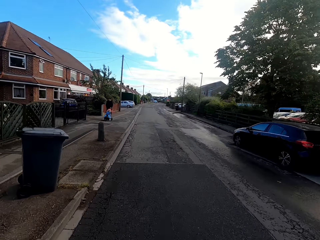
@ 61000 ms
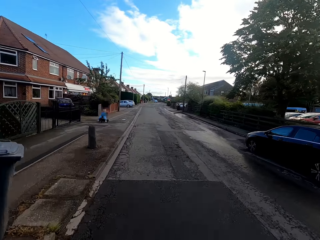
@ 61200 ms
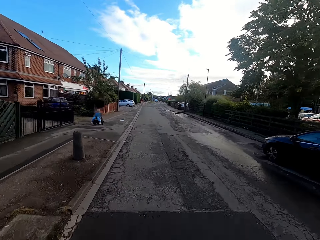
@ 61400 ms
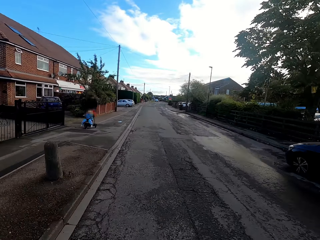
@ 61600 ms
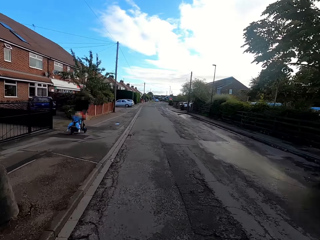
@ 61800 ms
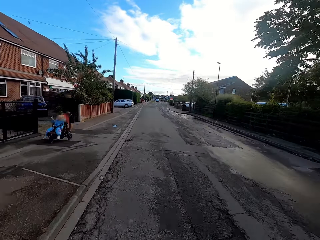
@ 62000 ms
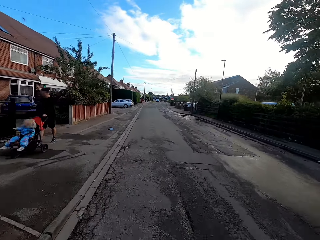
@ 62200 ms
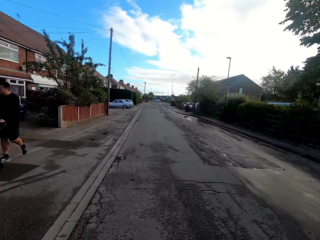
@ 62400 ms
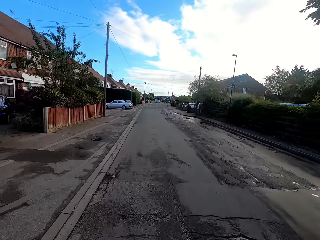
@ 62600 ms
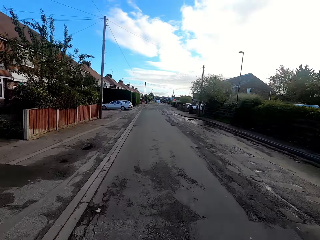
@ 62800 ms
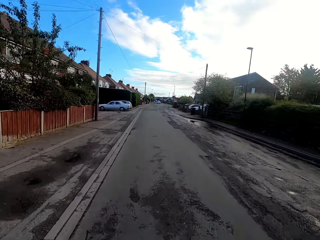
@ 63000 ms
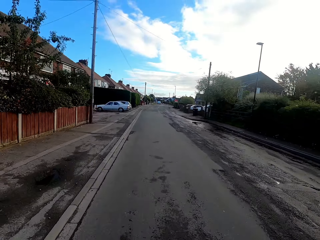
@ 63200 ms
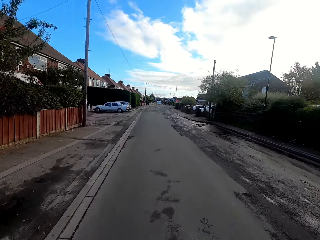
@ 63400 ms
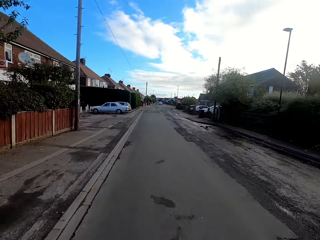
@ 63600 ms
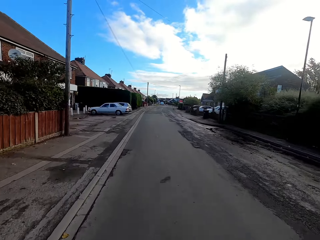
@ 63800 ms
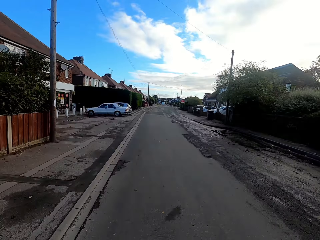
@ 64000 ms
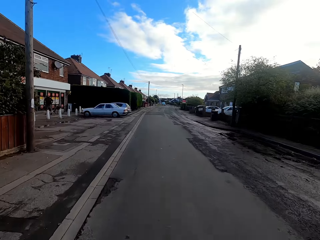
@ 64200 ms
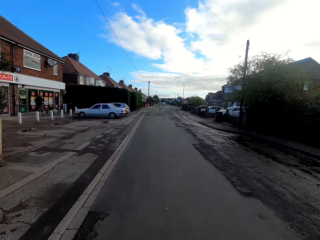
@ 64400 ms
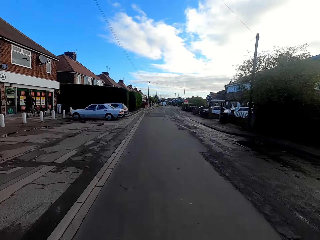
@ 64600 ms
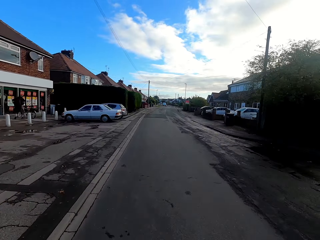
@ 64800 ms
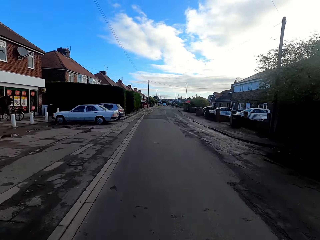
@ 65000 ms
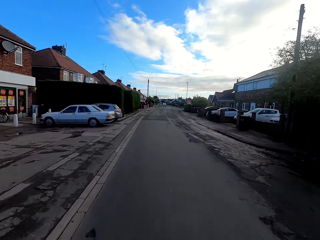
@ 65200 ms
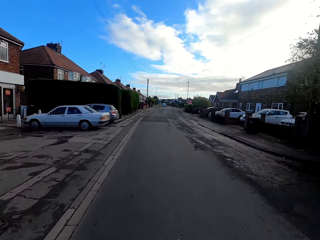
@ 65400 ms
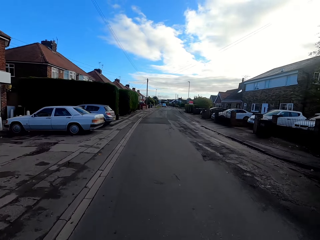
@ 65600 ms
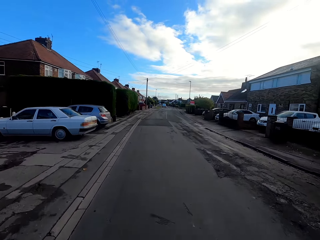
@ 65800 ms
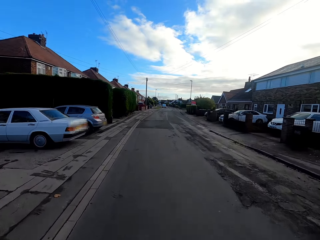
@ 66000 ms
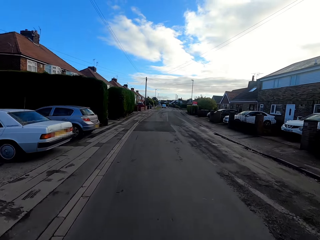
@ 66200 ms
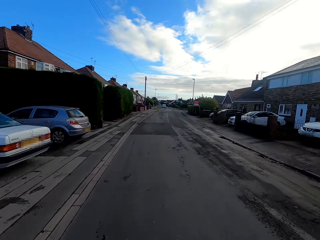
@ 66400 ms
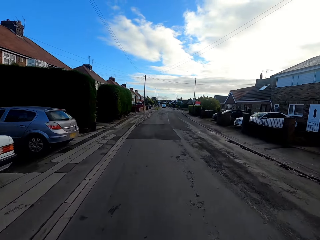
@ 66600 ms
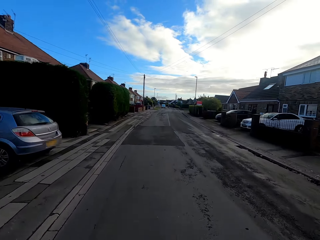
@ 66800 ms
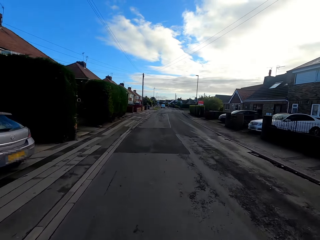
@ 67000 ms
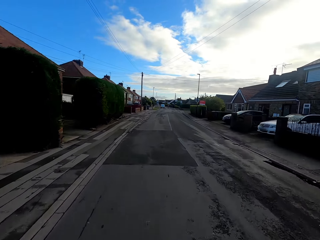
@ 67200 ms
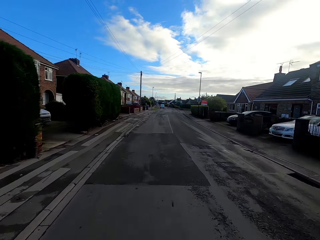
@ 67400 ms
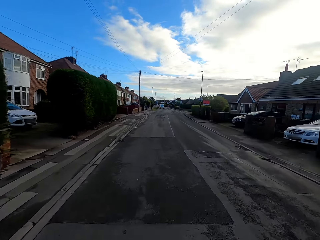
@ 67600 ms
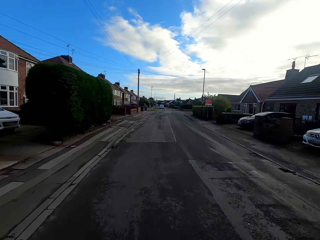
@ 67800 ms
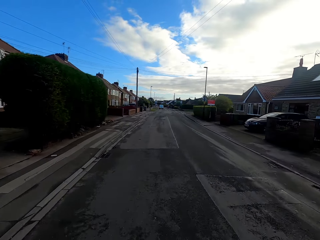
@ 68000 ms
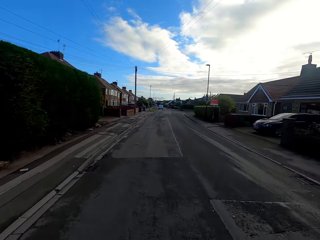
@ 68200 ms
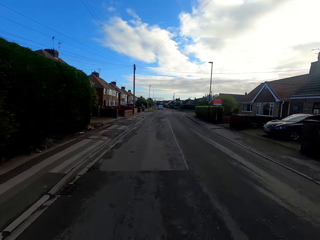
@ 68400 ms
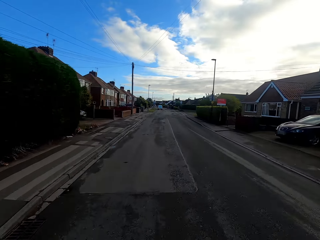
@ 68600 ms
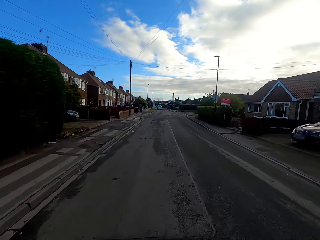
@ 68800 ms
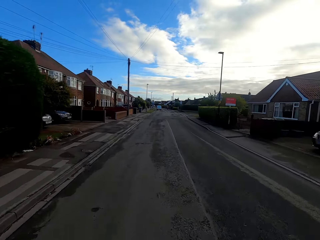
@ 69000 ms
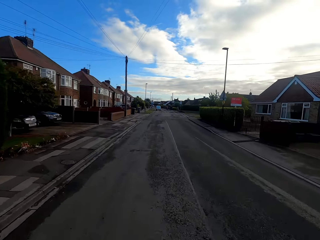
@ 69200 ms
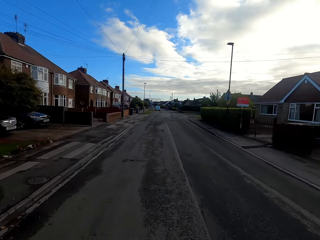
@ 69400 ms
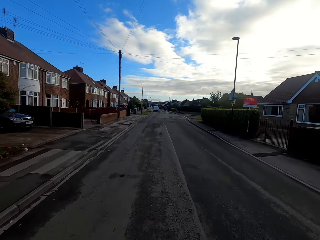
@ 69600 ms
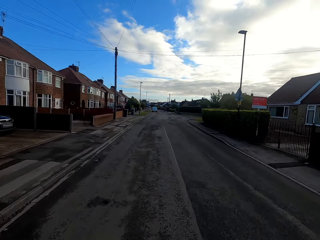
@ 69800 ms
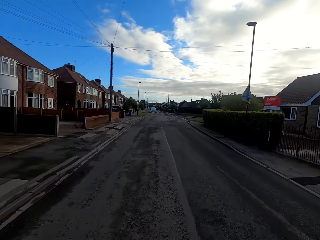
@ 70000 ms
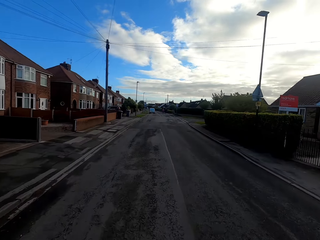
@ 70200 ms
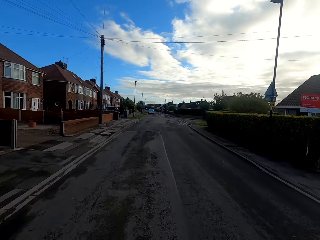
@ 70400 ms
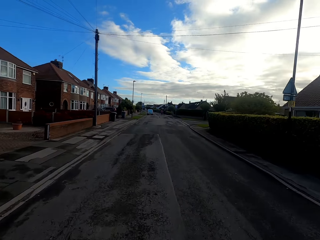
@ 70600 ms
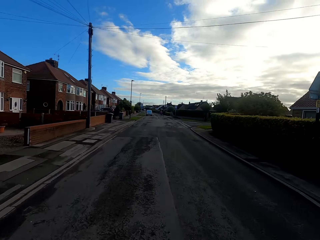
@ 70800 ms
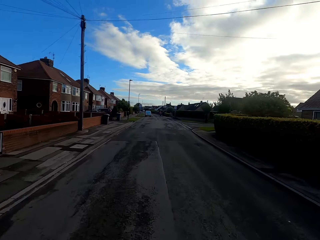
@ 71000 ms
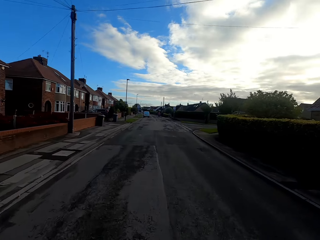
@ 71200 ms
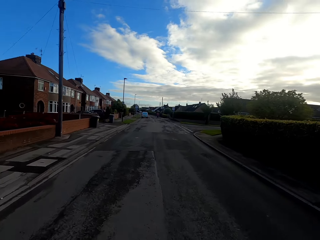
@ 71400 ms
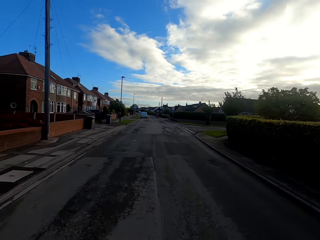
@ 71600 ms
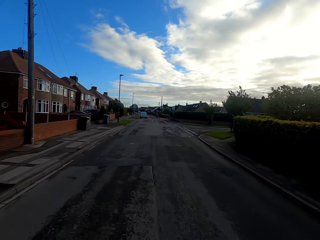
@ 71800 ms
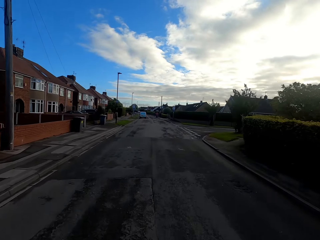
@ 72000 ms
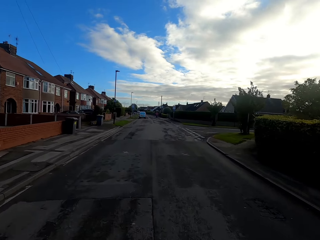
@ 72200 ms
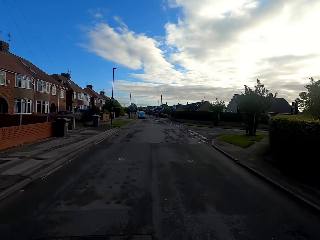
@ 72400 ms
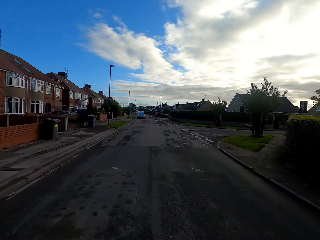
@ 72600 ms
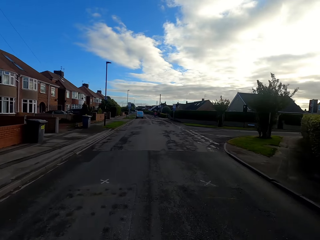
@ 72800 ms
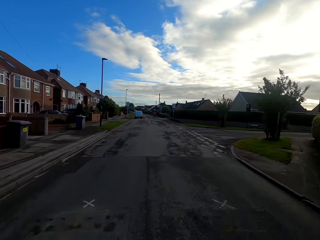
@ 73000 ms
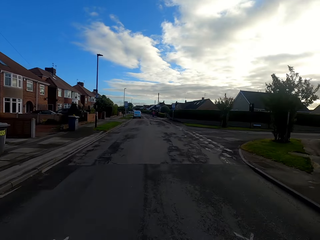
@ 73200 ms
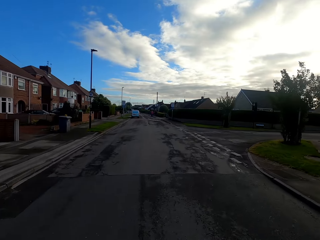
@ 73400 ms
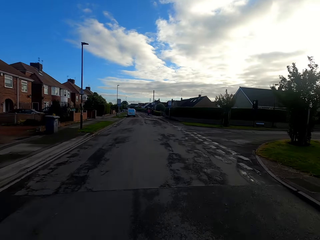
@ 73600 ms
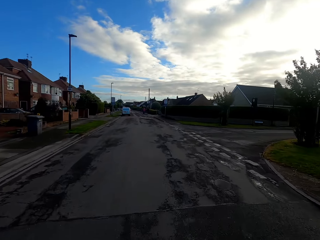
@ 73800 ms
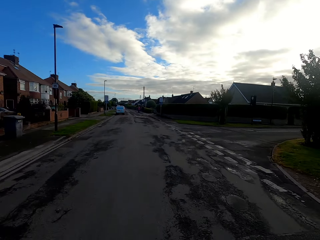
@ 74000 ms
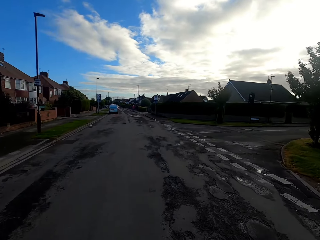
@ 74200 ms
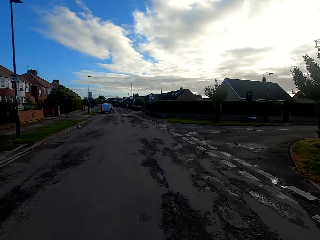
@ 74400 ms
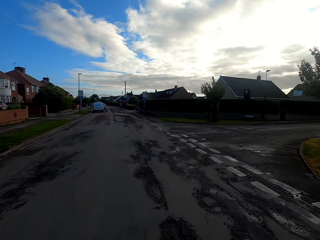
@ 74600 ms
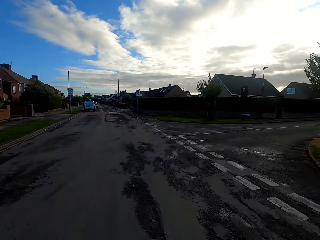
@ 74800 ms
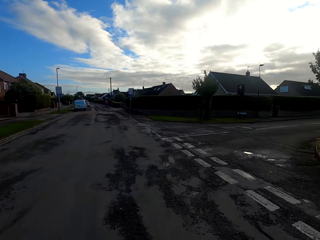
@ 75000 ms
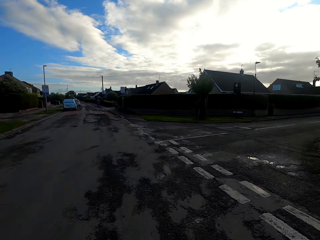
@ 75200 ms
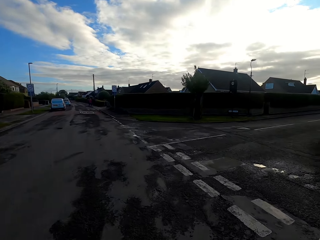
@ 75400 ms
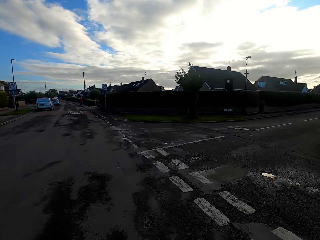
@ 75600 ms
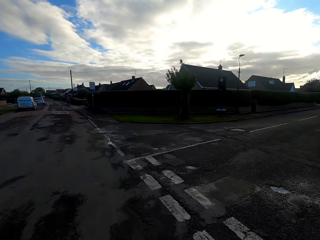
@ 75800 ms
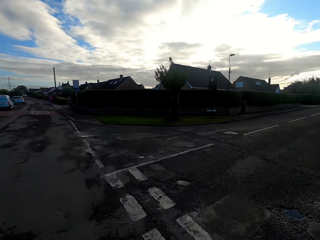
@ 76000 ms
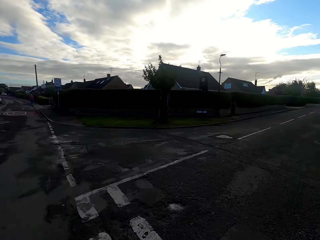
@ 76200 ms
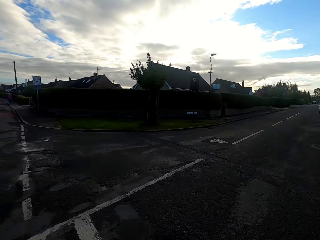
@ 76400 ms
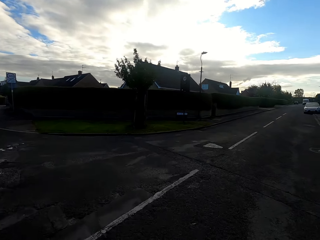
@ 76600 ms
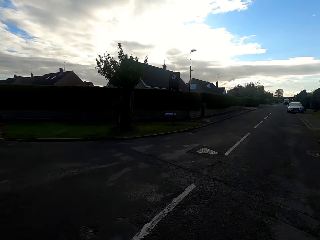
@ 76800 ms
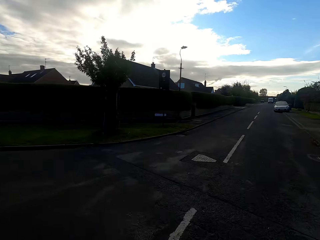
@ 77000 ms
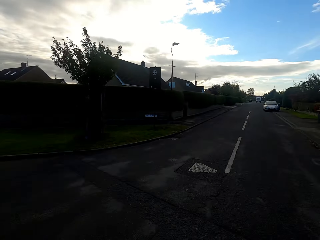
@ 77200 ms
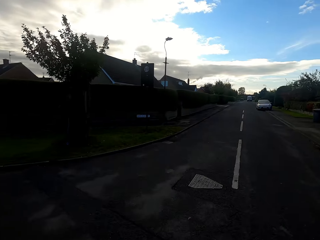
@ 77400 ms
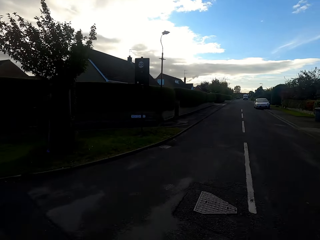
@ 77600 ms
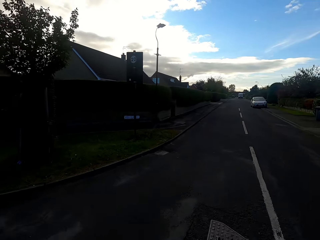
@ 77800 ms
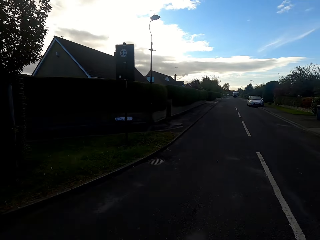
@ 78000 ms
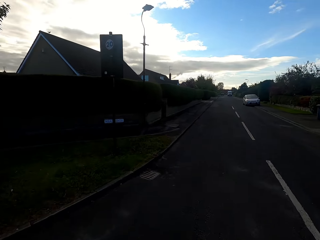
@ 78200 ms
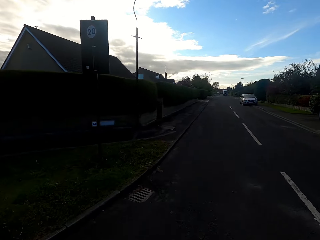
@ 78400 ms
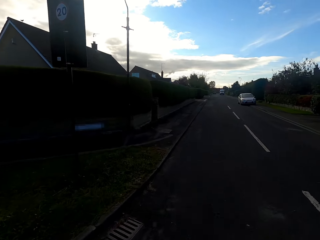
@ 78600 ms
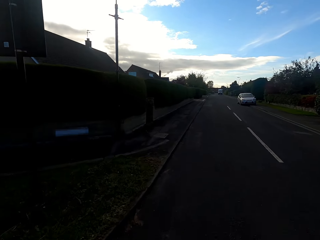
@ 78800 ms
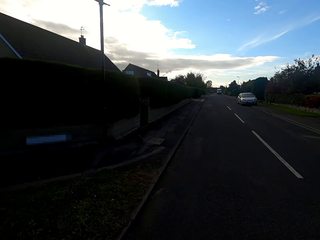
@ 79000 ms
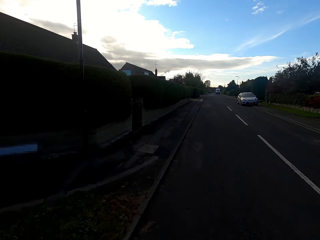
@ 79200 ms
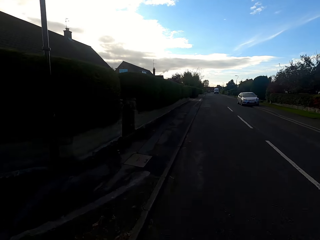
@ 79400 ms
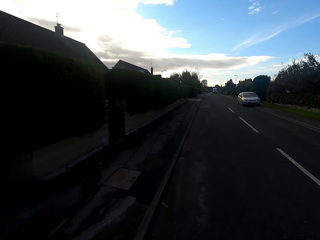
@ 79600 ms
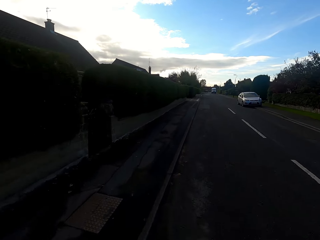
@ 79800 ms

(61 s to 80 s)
A man pushes a baby trolley past the camera wearer. The camera wearer crosses on the right hand side of the road.
